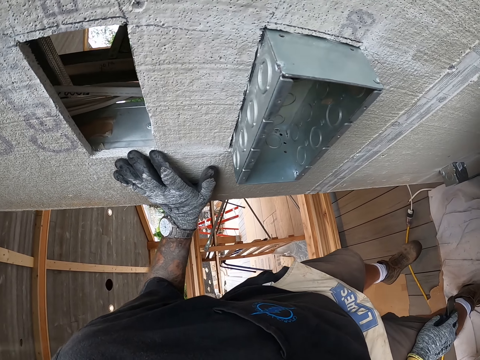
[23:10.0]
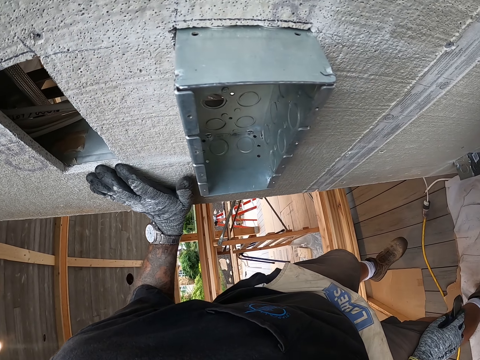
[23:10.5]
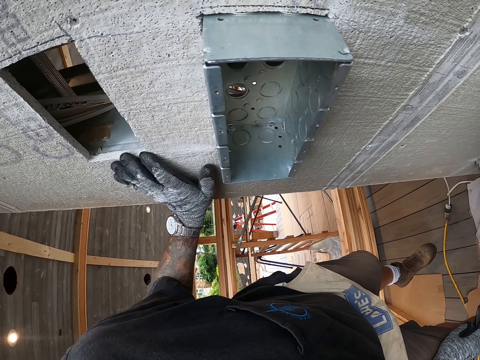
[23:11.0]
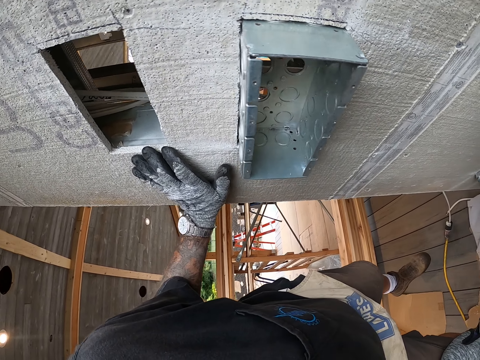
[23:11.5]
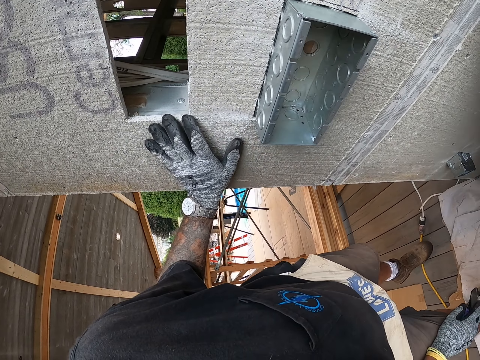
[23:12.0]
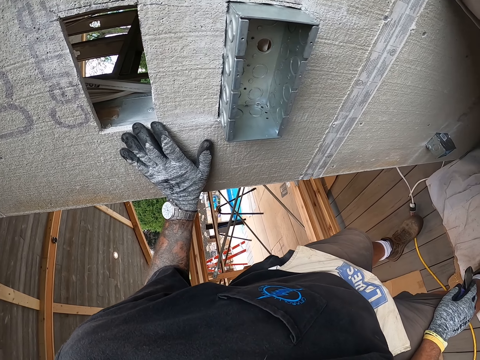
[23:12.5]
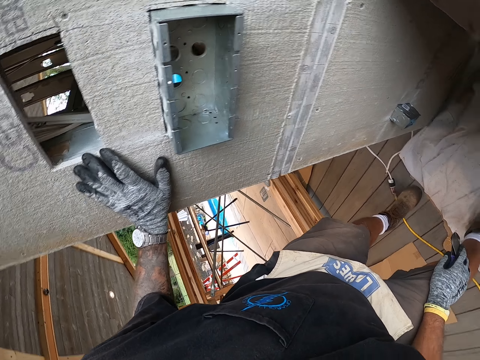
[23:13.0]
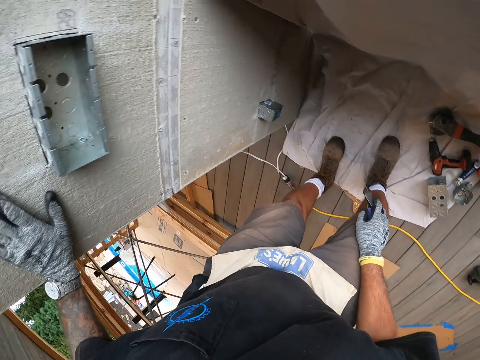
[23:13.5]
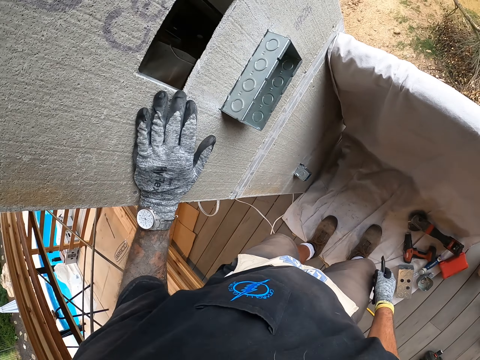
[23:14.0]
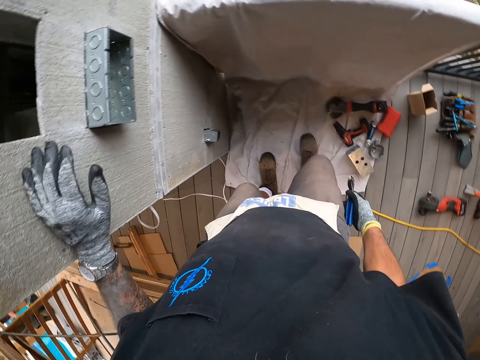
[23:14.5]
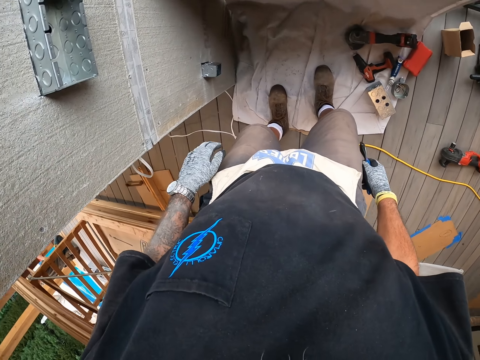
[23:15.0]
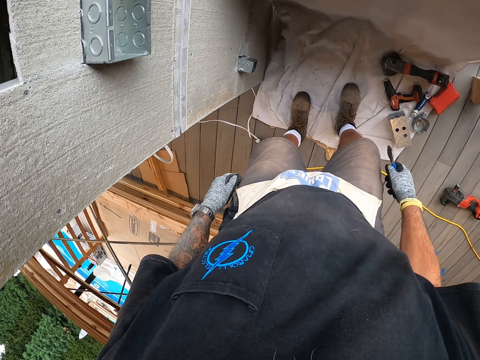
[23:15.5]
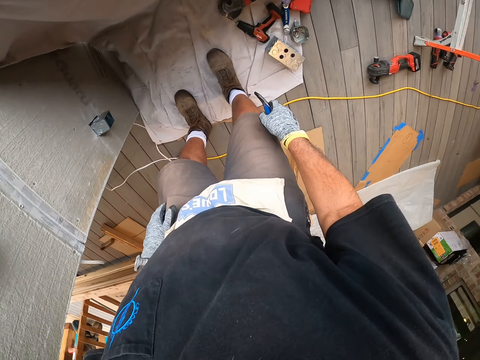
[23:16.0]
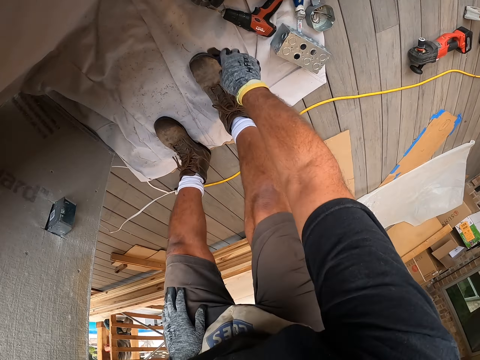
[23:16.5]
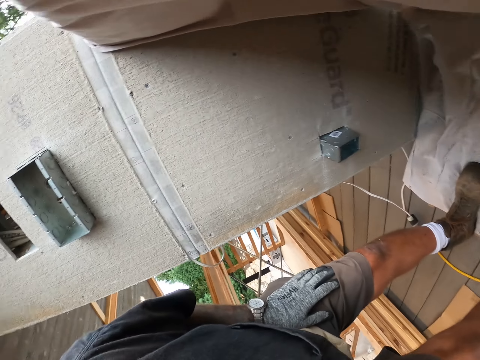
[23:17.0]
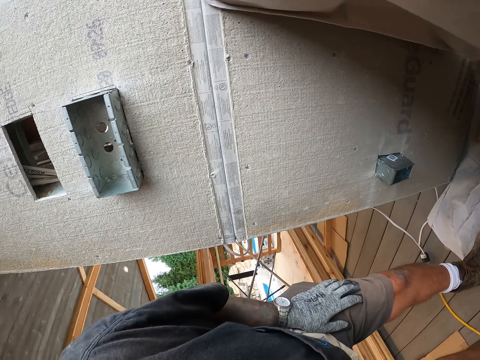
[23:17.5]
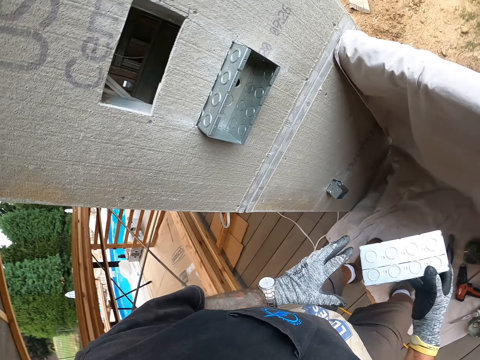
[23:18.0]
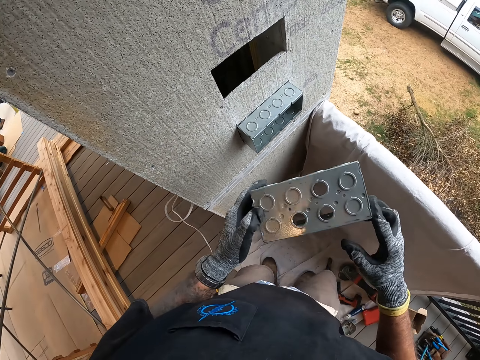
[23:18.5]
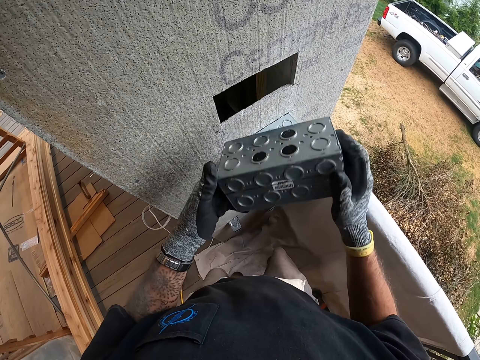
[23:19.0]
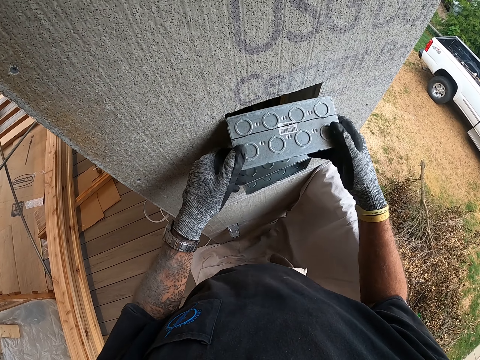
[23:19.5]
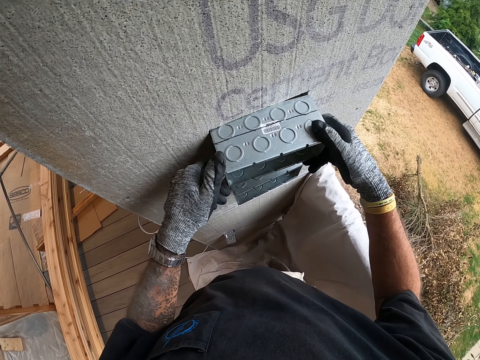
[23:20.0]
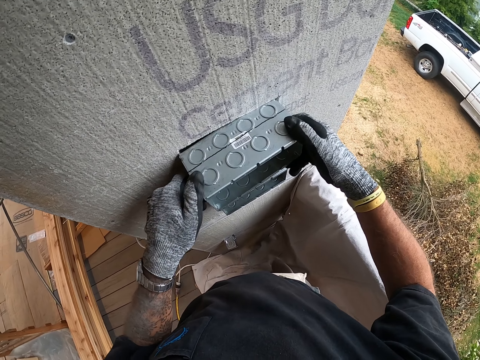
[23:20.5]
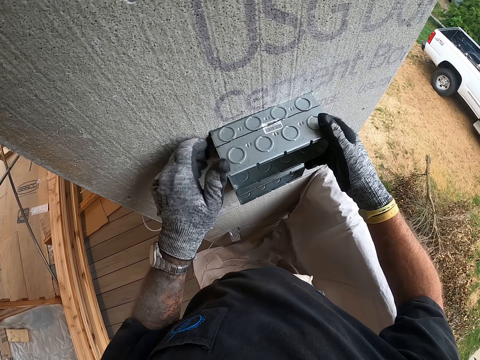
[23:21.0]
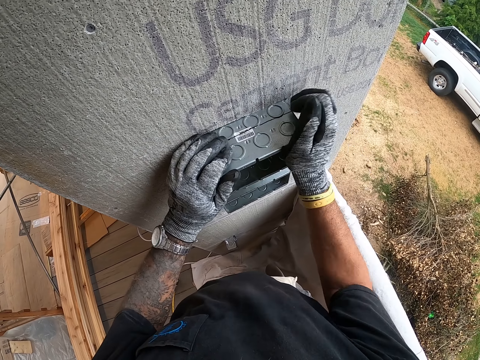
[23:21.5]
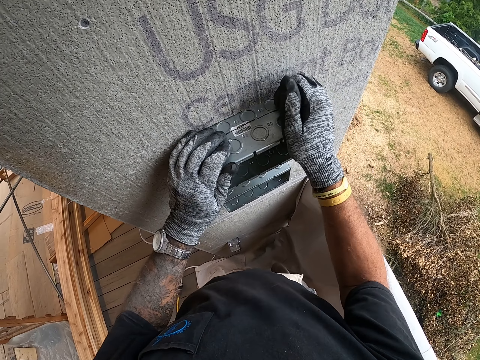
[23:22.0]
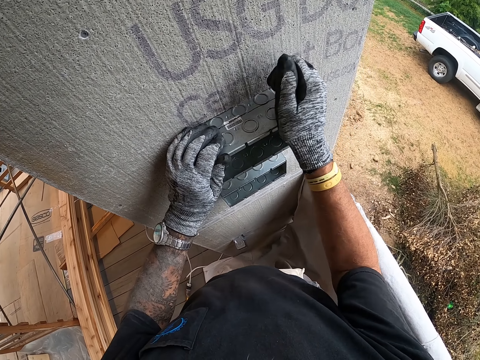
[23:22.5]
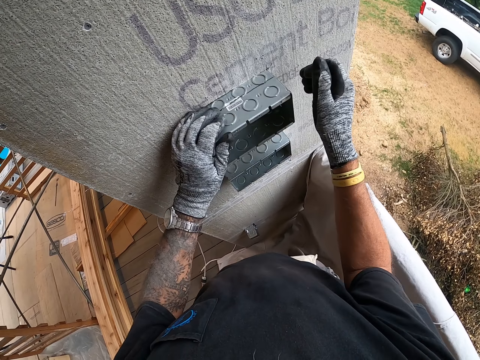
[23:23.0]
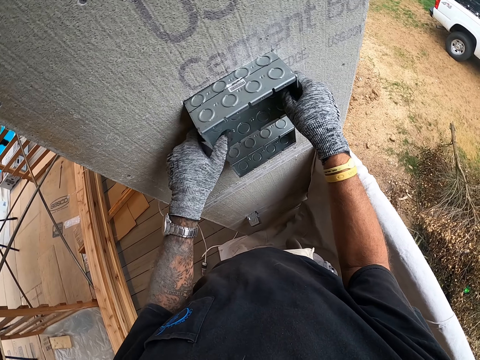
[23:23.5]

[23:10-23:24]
The camera wearer places the wire cutter on the floor. They pick up the metal block. They insert the metal block in the hole on a wall. They fix the metal block. They hit a metal.

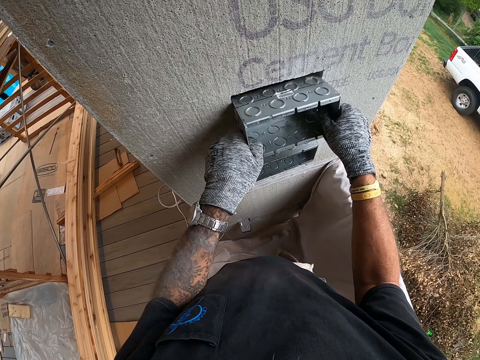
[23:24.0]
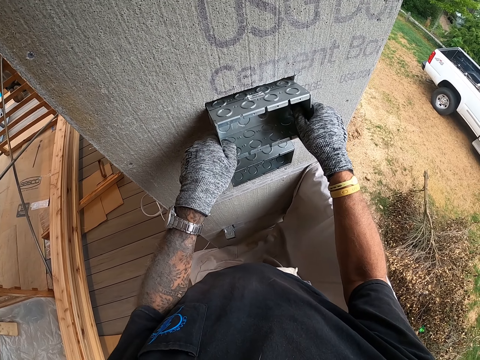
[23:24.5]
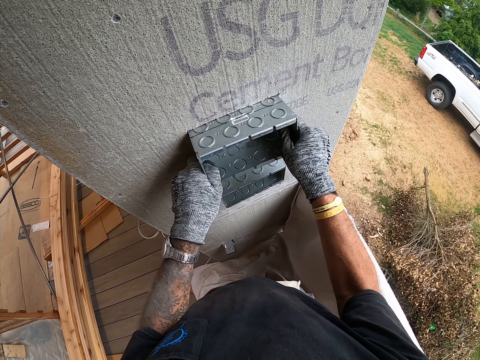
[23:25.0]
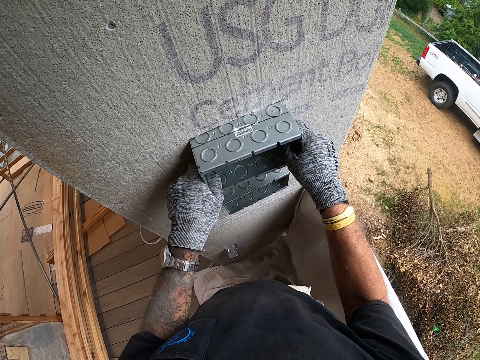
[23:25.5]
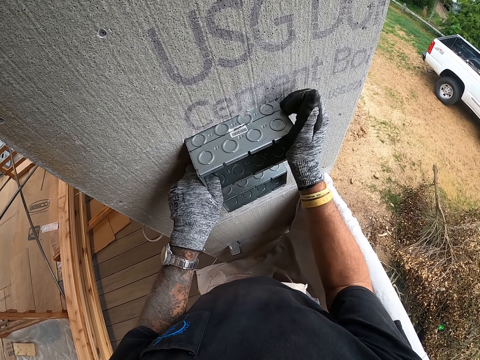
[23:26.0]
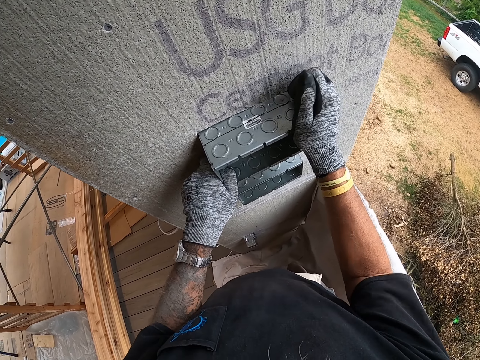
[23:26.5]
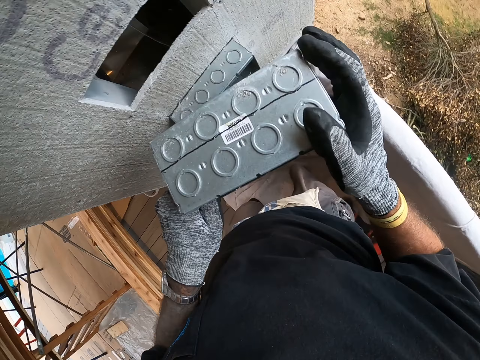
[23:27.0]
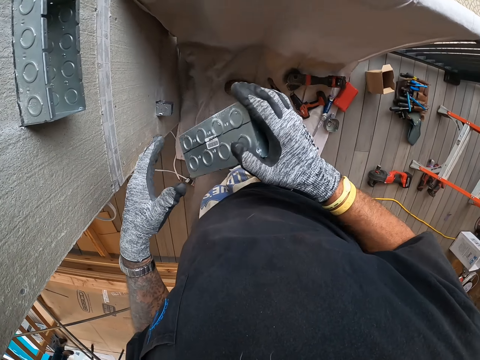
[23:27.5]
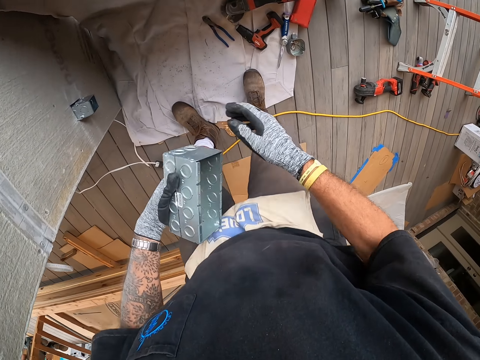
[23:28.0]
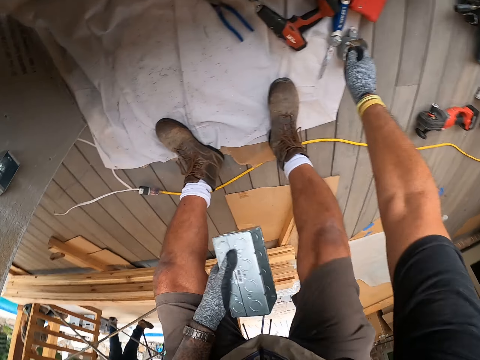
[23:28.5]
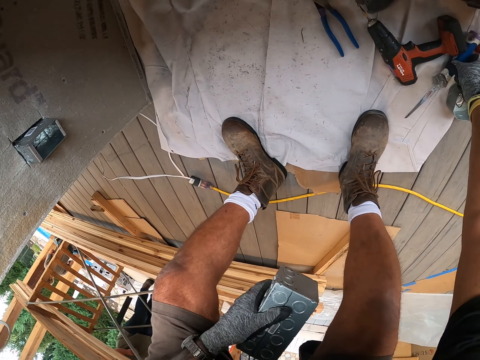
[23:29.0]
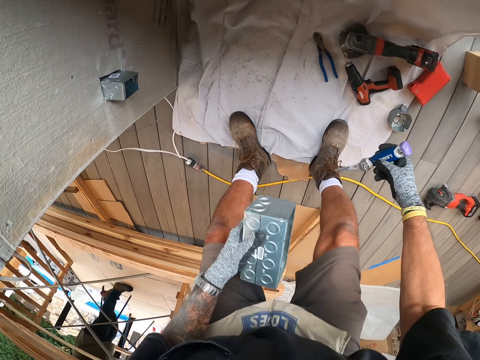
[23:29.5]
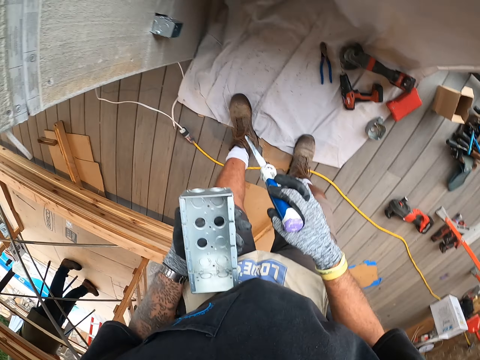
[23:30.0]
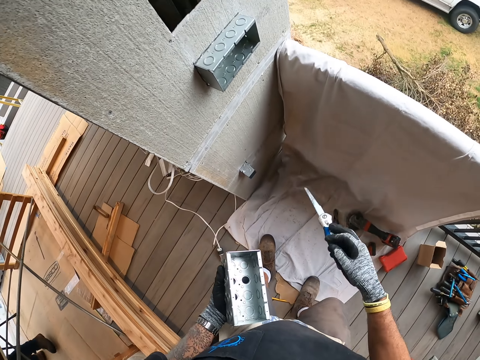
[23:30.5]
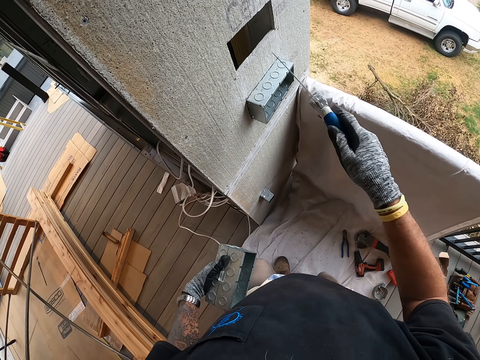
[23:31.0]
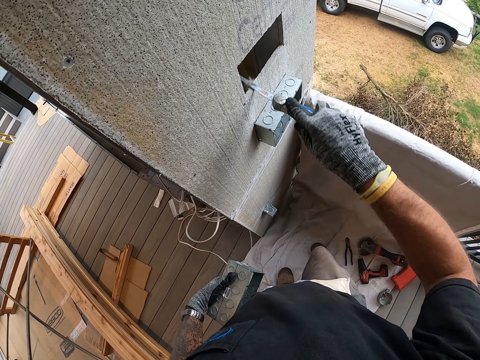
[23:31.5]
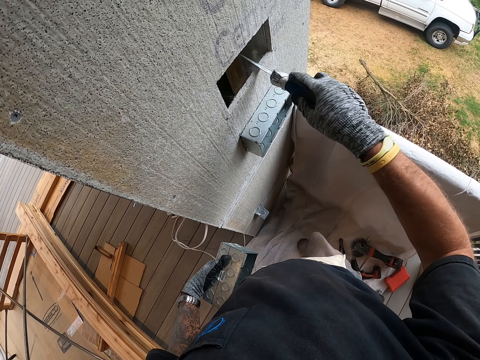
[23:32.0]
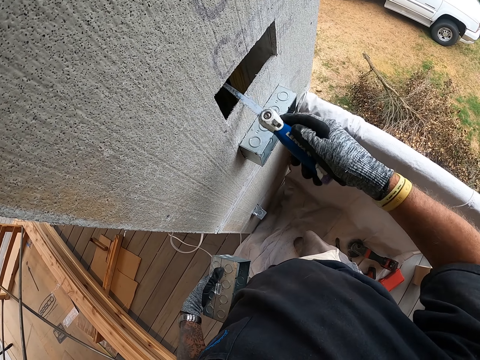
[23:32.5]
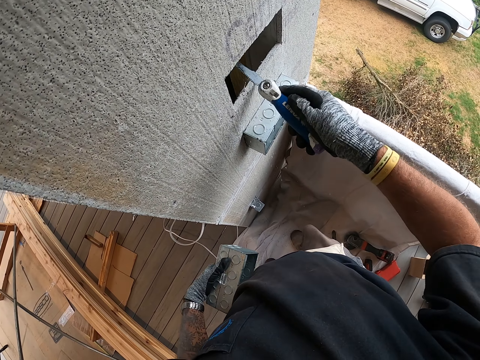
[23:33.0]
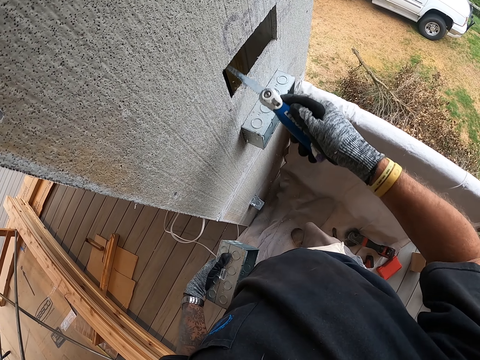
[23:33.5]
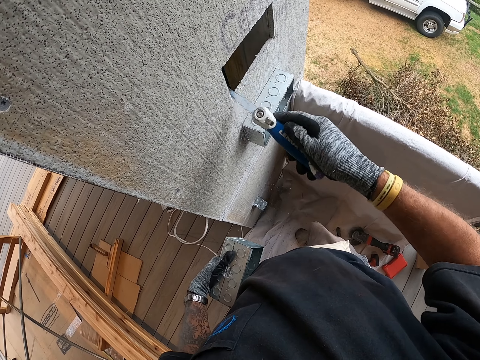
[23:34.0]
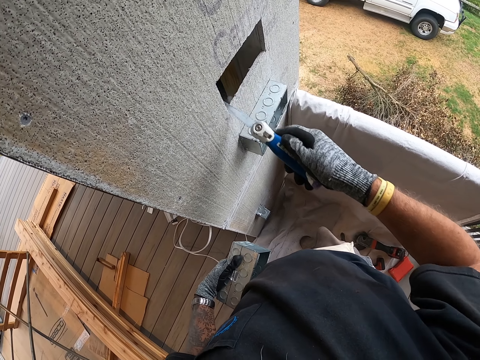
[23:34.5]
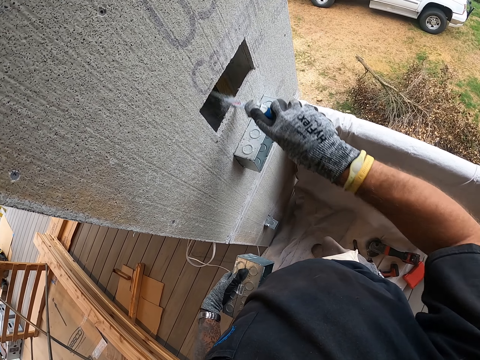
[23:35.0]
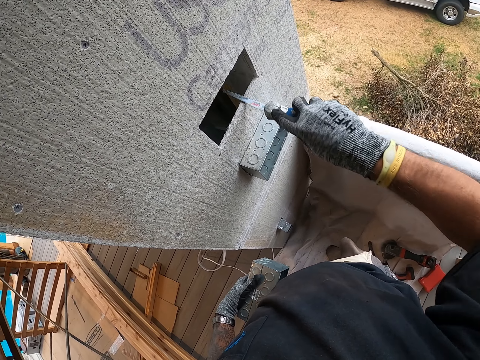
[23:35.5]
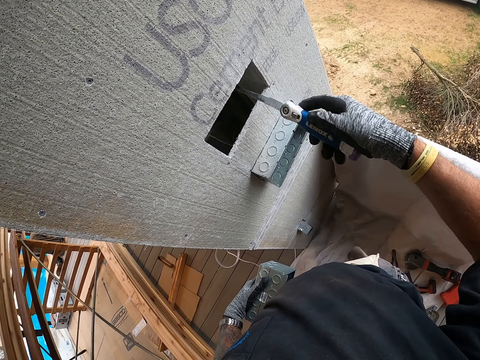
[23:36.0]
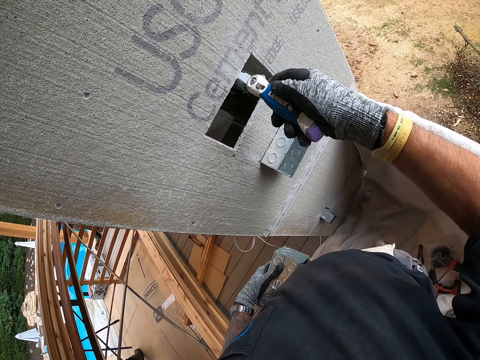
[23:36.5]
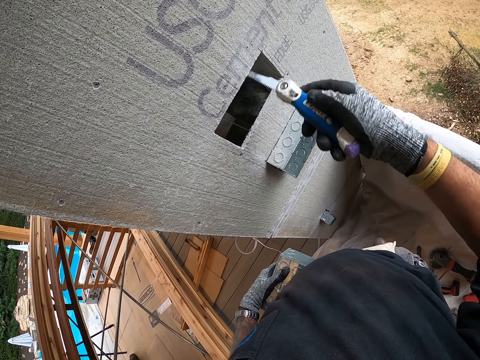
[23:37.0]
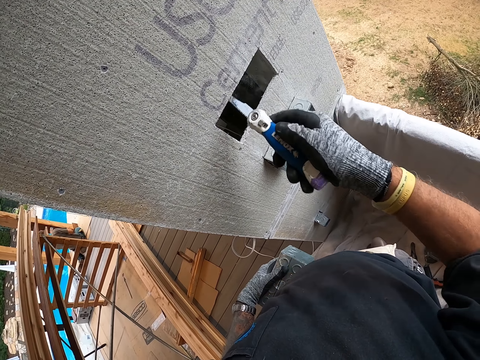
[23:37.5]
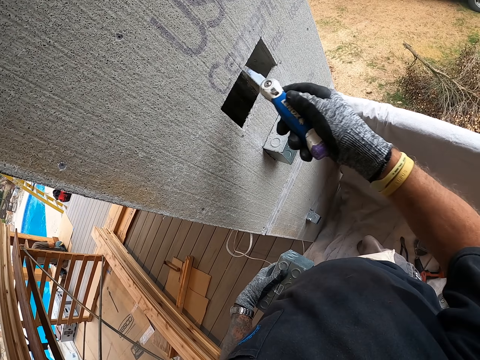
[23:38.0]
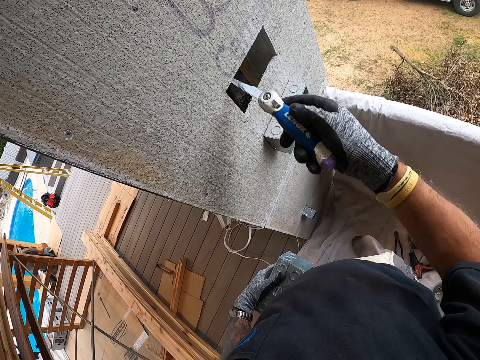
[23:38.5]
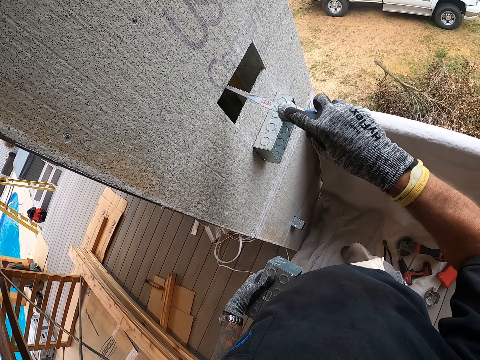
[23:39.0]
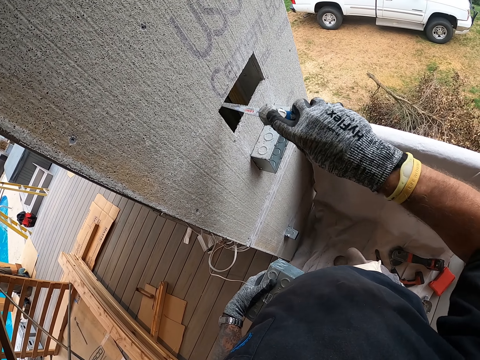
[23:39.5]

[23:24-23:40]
The camera wearer pulls a metal. They fit the metal on a wall. They hold the metal block. They pull a metal. They pick up the folding saw or knife. They rub the hole with the folding saw. They level the wall with the knife repeatedly.
